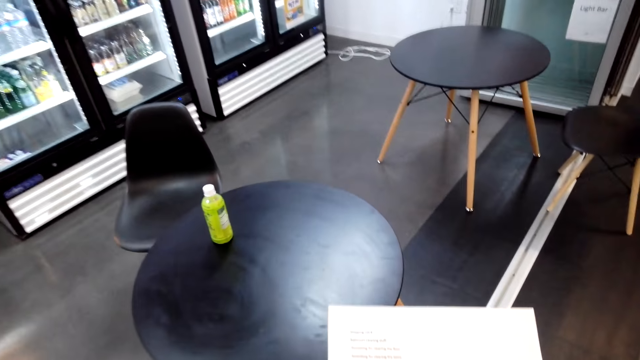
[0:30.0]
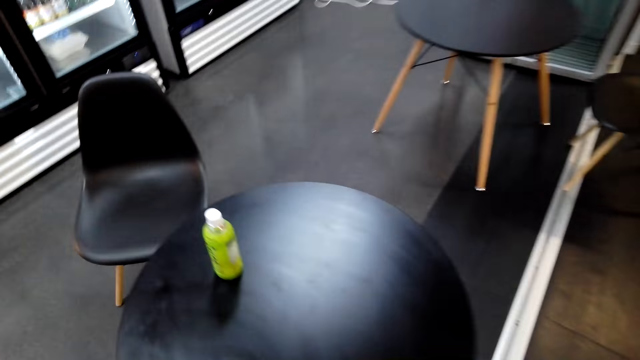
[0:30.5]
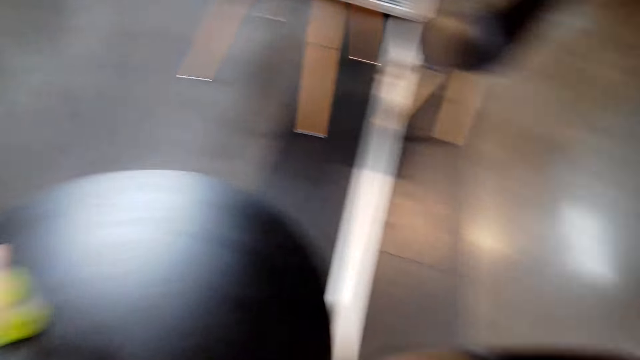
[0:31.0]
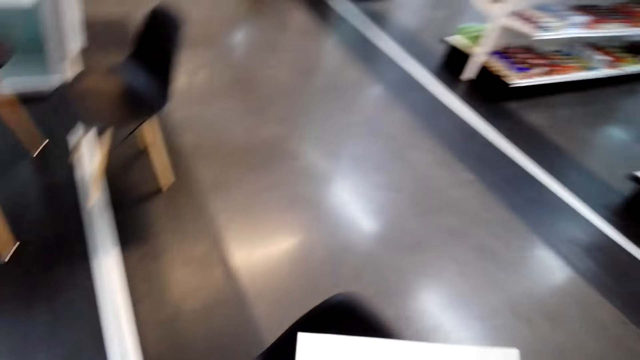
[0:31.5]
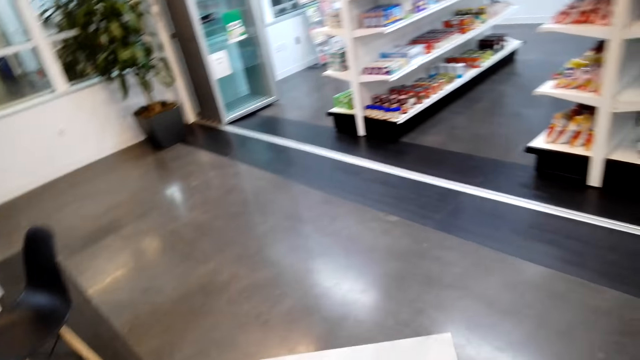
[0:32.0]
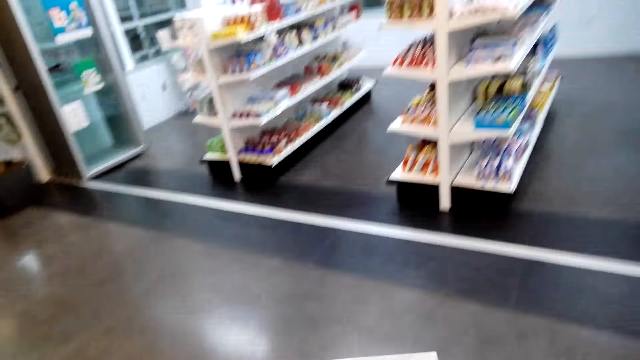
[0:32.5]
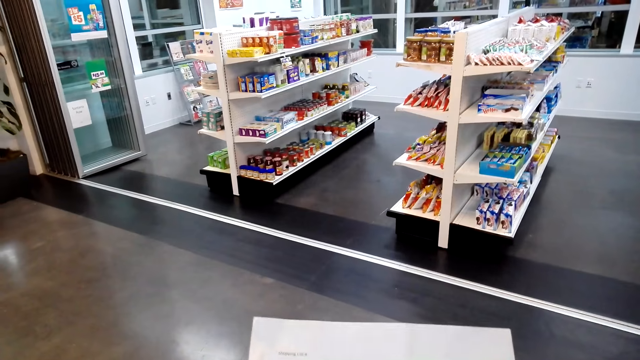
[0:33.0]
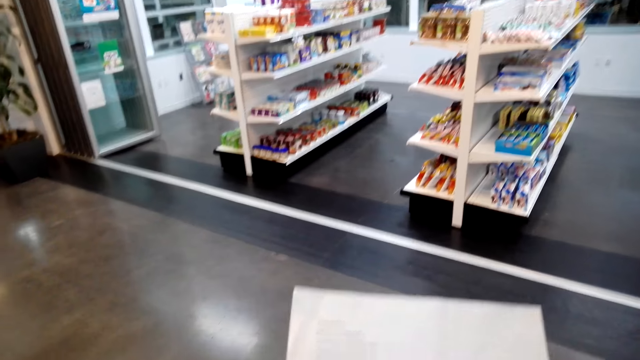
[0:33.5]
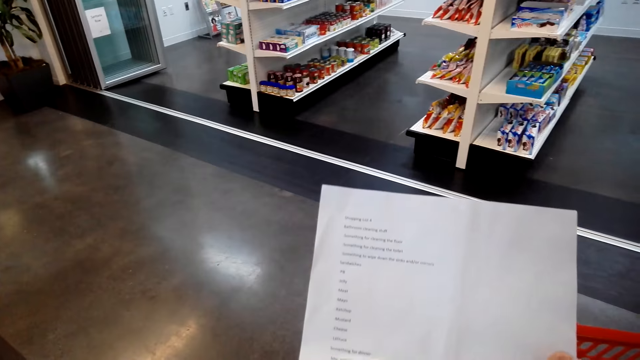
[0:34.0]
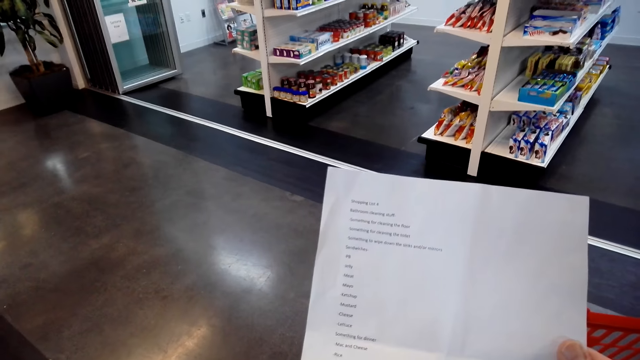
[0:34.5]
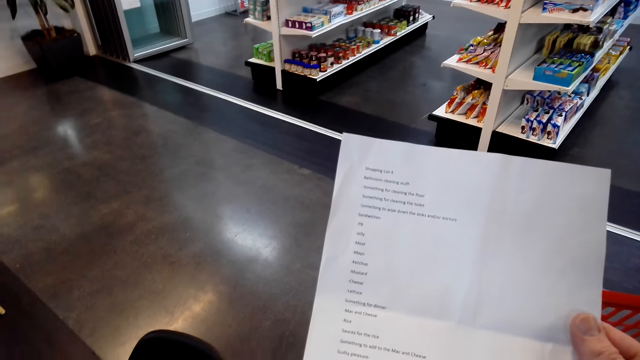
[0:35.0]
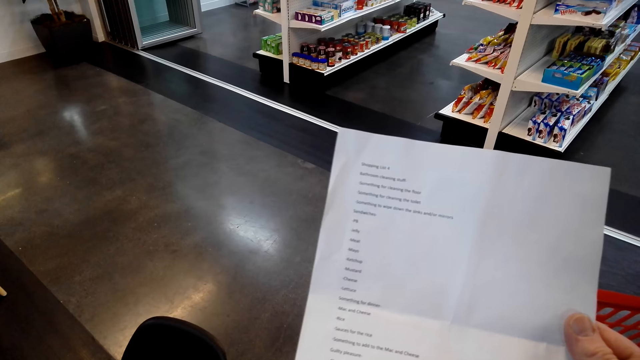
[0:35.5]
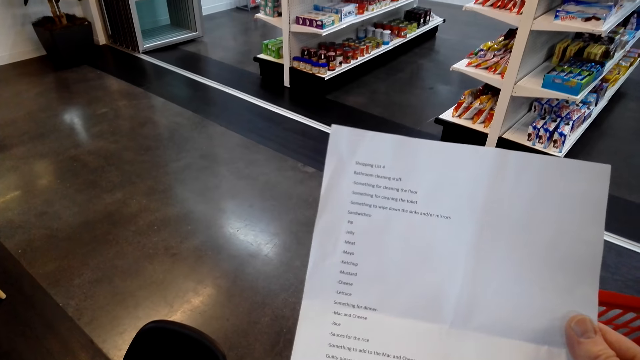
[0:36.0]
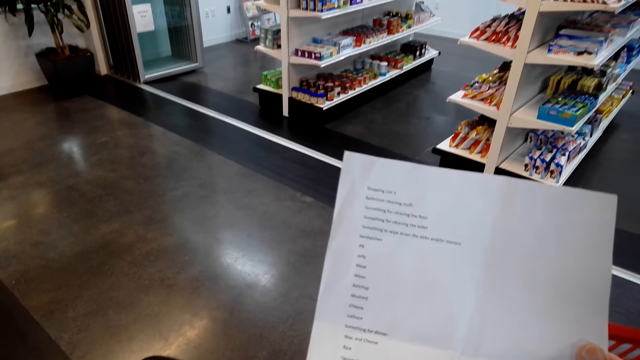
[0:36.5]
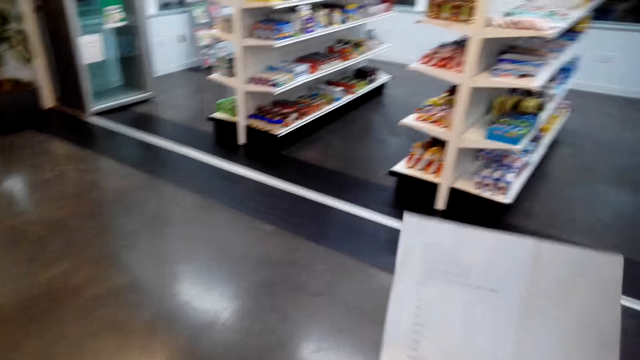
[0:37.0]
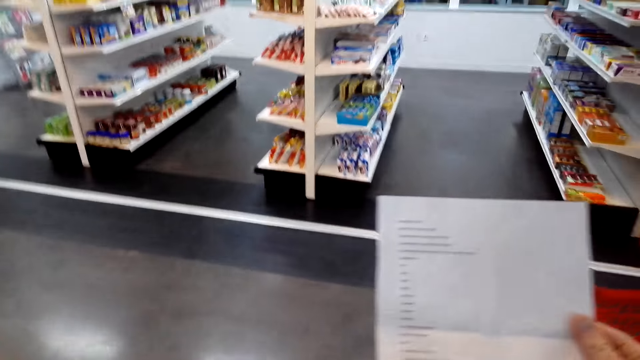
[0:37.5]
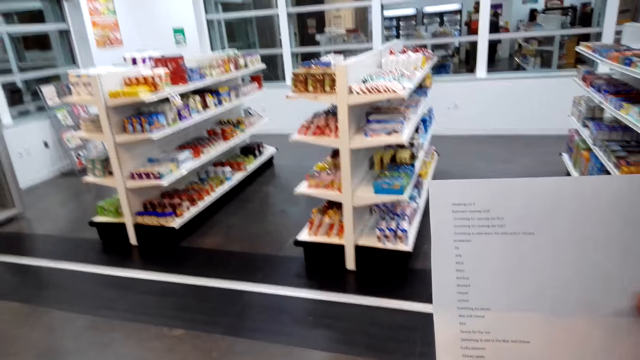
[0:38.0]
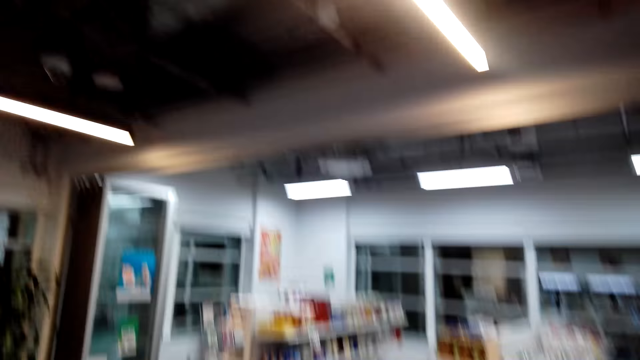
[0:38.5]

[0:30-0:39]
The camera wearer picks up a bottle from the table. They check the shopping list.

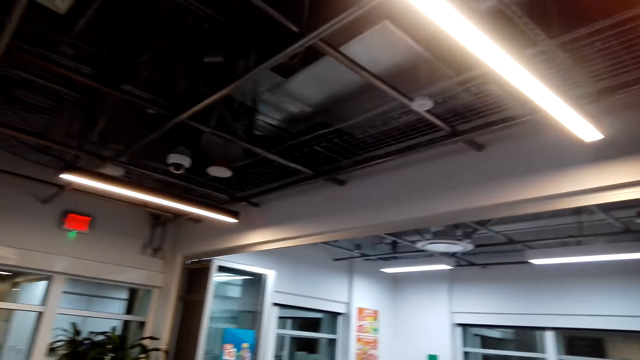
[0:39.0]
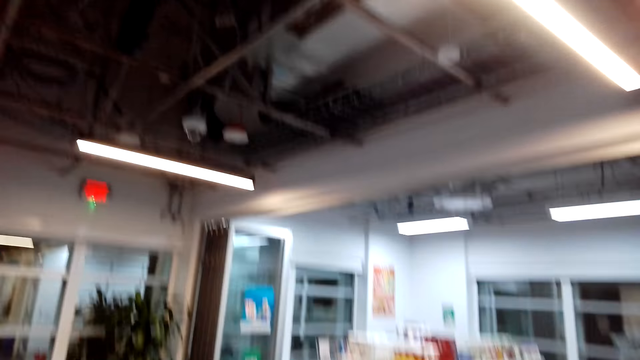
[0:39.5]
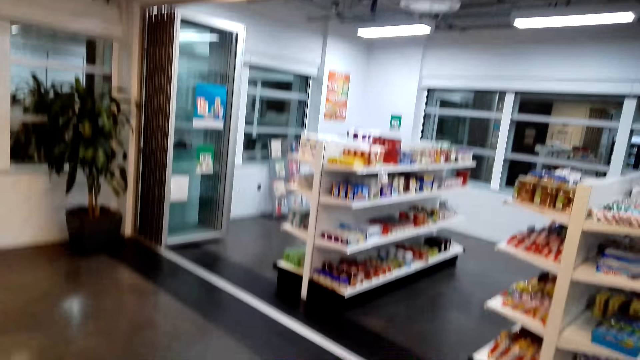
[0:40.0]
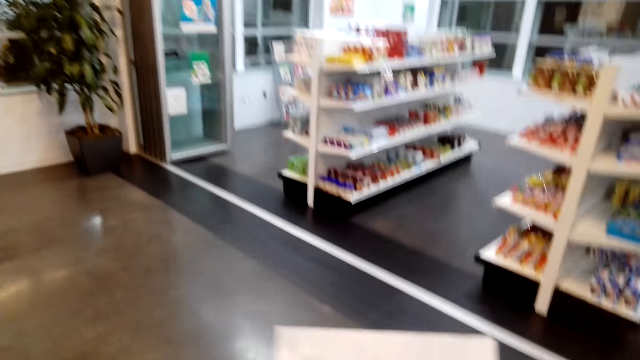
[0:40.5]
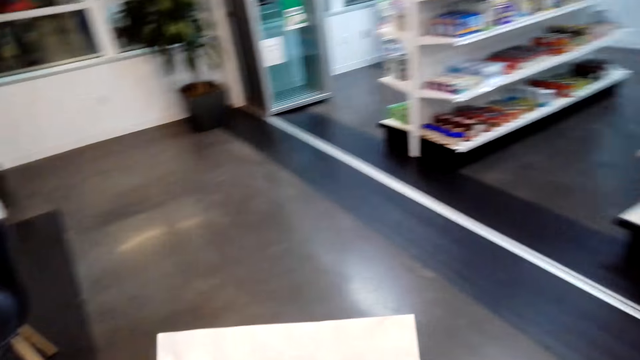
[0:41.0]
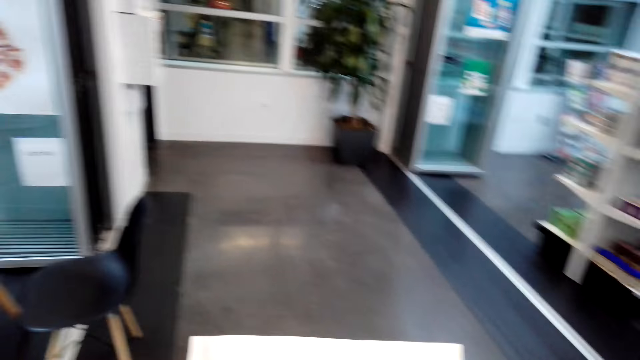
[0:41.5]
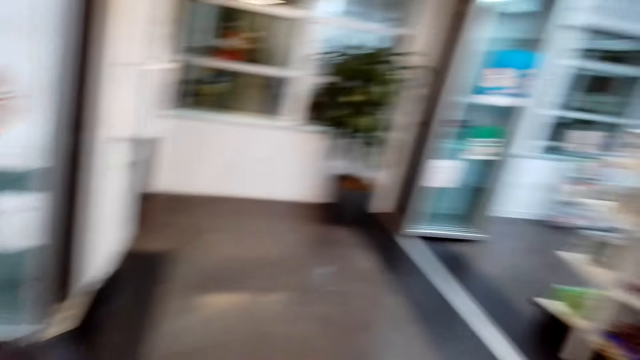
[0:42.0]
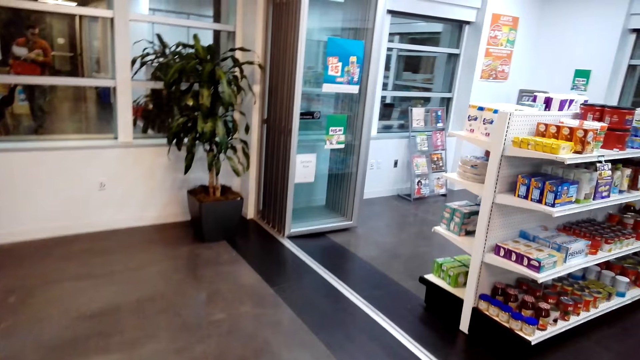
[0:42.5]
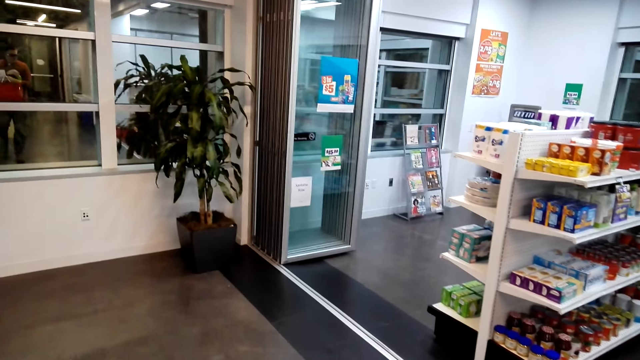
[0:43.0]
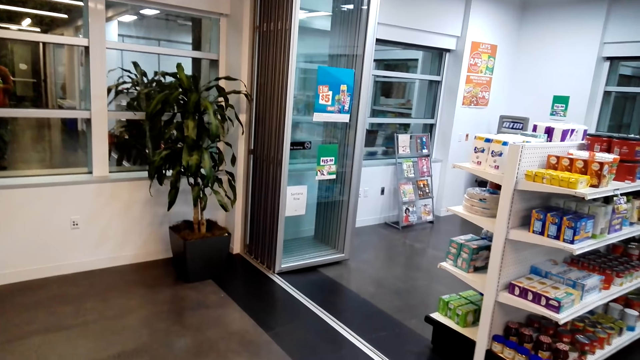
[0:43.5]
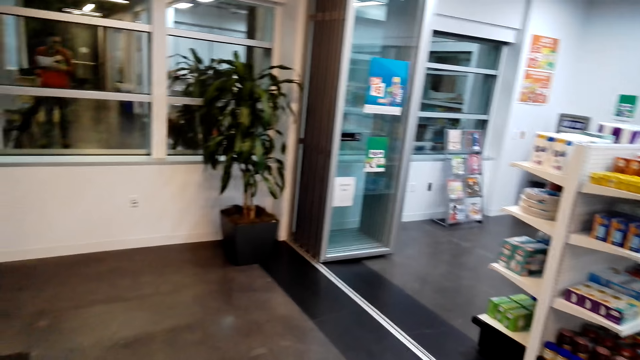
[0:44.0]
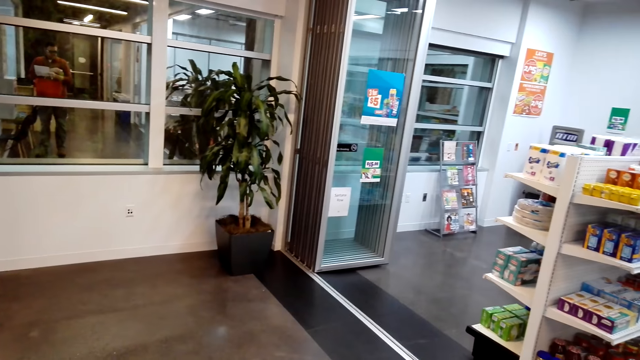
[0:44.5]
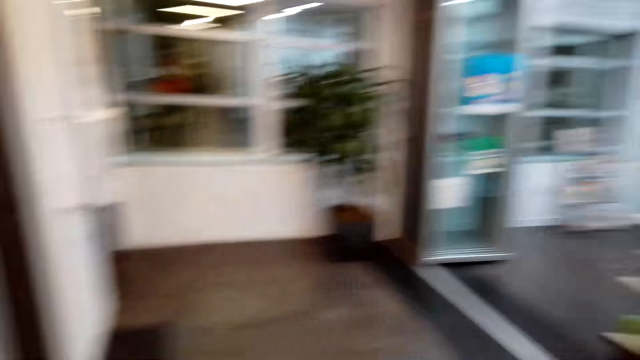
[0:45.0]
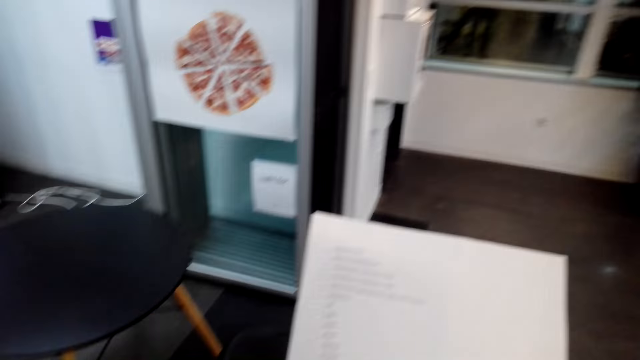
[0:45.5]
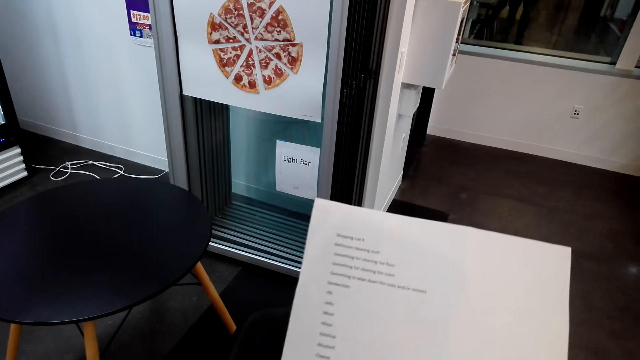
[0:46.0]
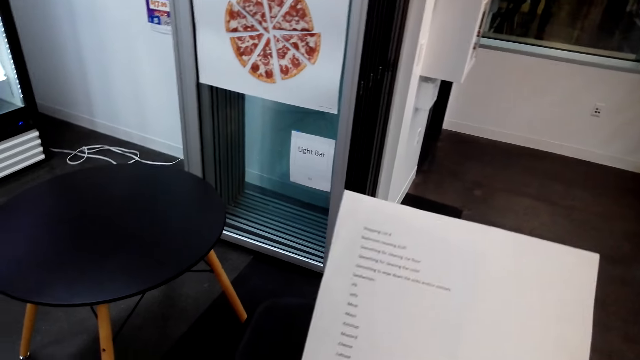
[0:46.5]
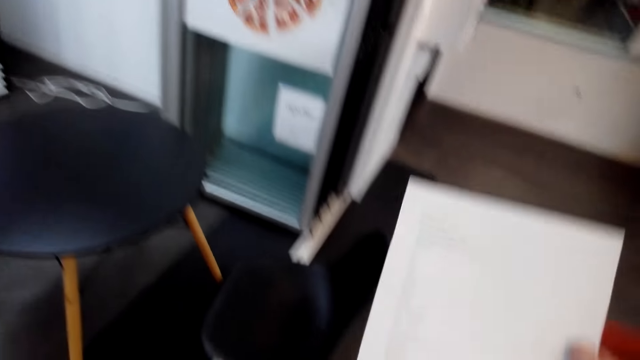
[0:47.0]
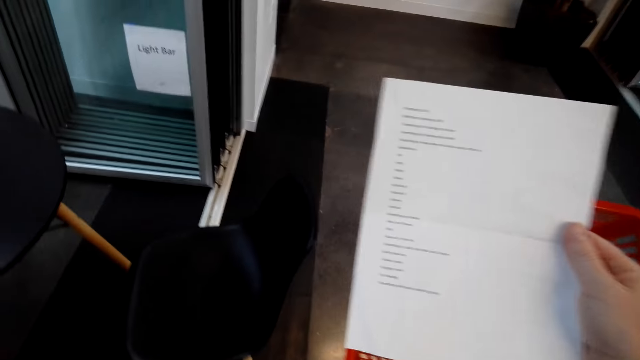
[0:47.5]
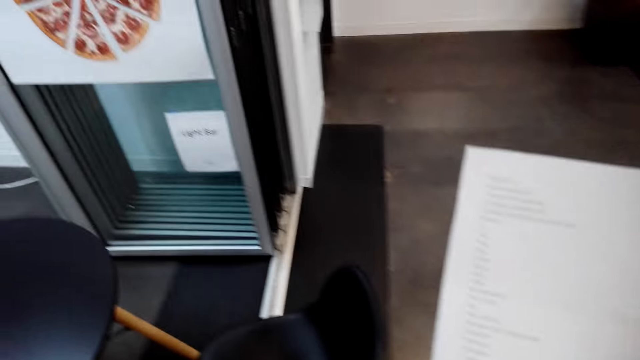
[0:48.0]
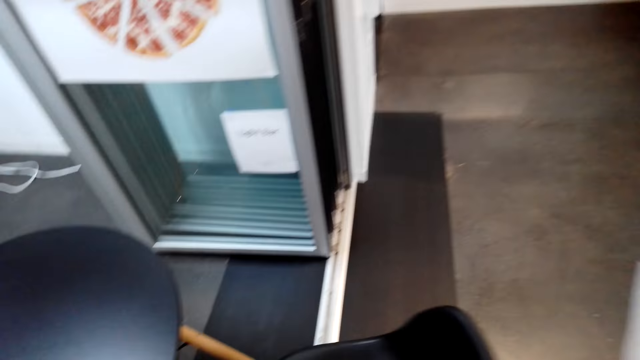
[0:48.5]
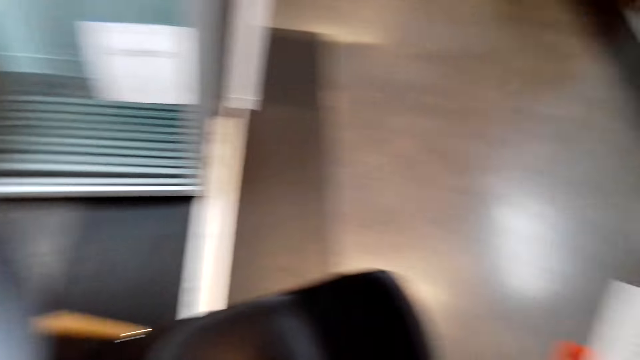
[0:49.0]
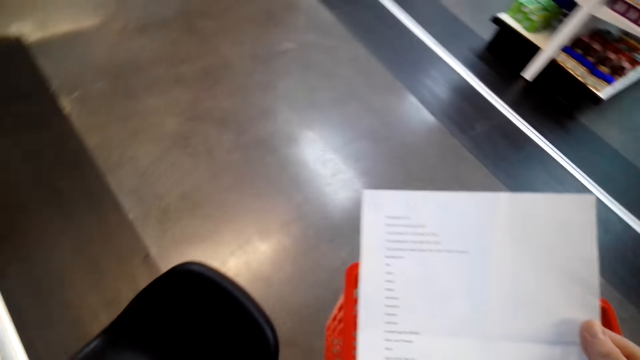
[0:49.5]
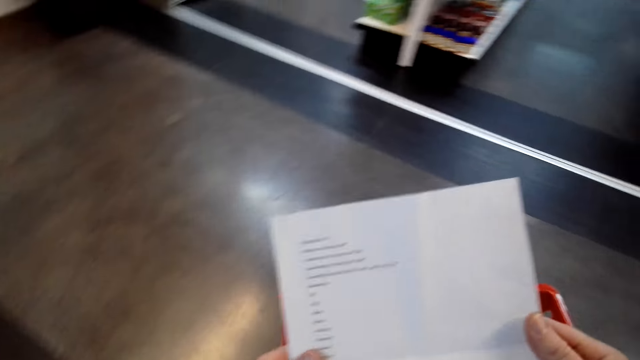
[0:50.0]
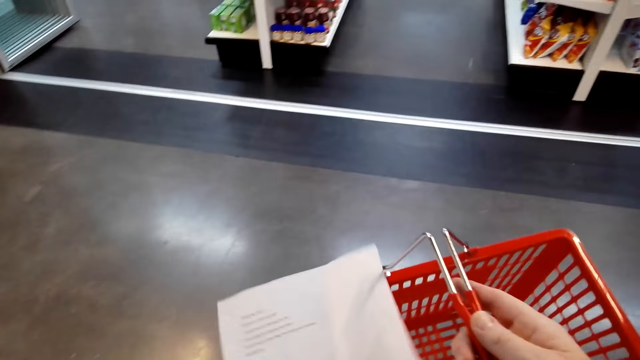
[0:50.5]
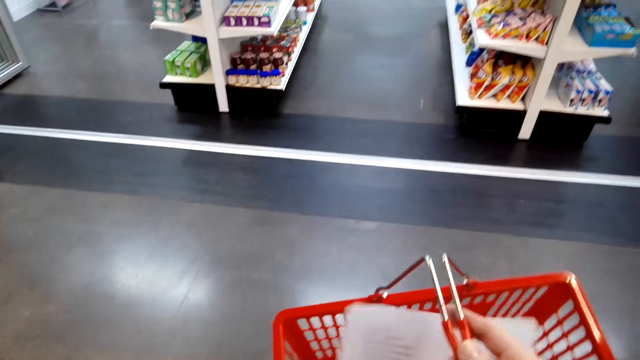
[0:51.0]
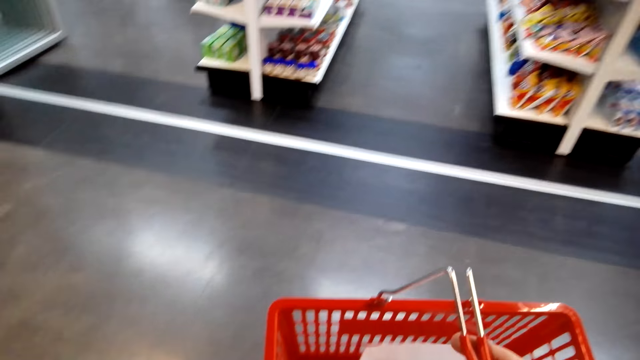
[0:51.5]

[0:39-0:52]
The camera wearer looks around the mall. They check the shopping list. They walk across the store.
